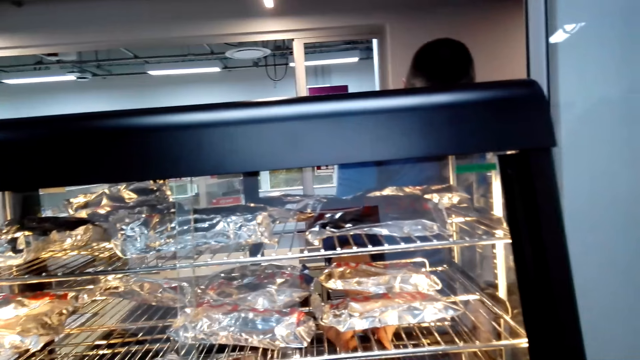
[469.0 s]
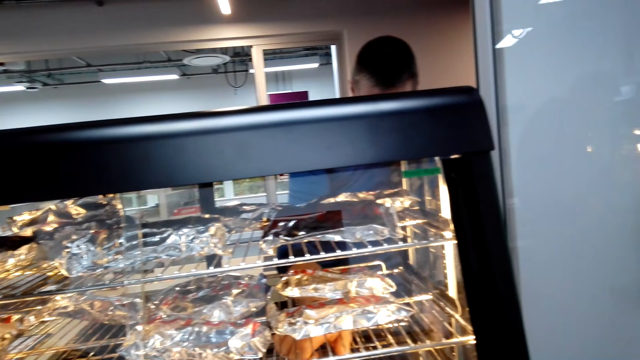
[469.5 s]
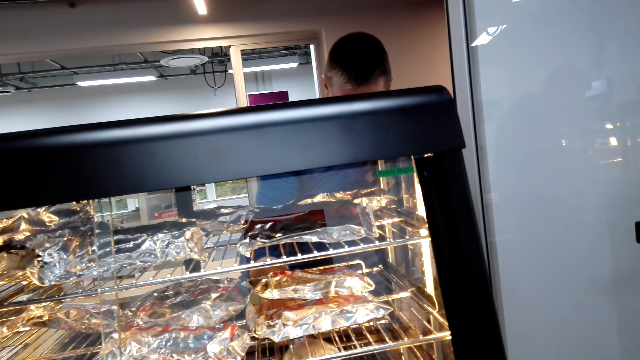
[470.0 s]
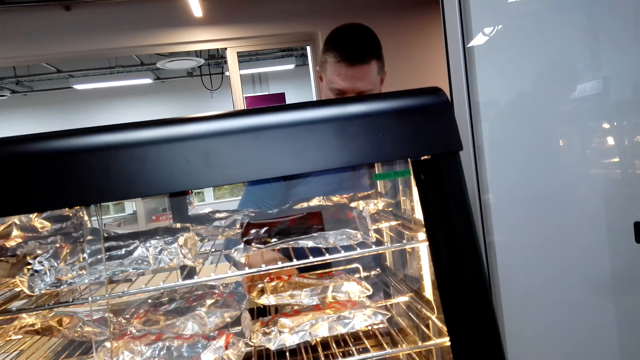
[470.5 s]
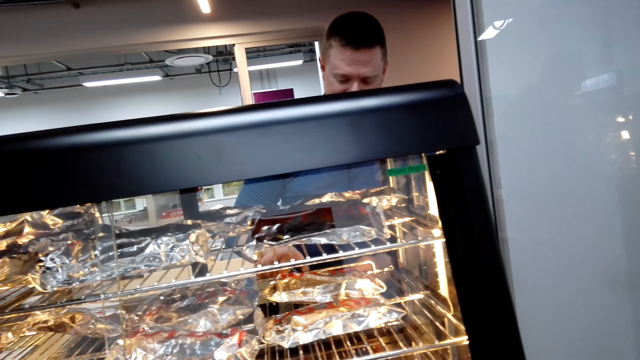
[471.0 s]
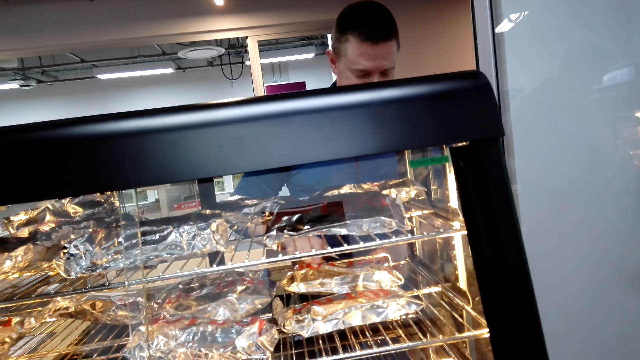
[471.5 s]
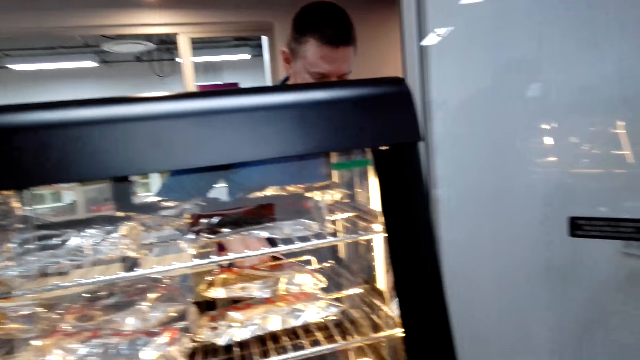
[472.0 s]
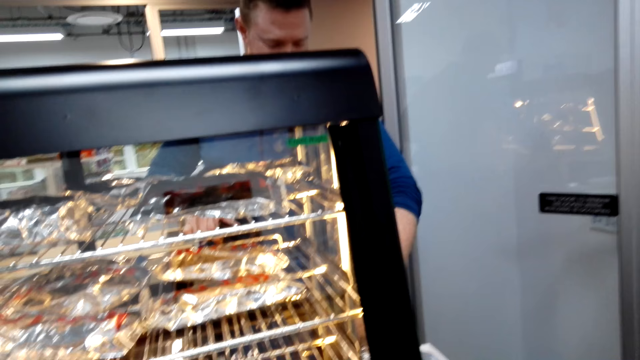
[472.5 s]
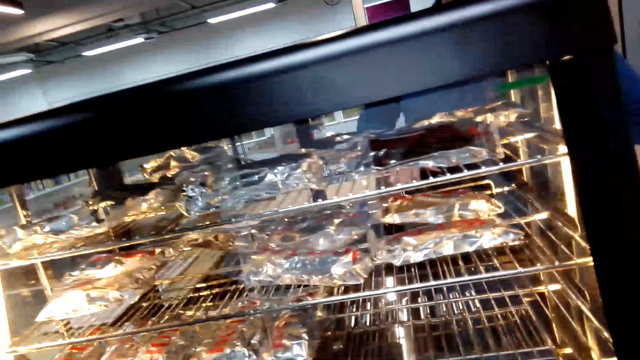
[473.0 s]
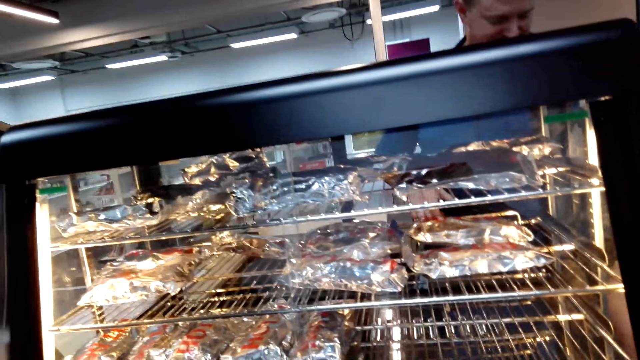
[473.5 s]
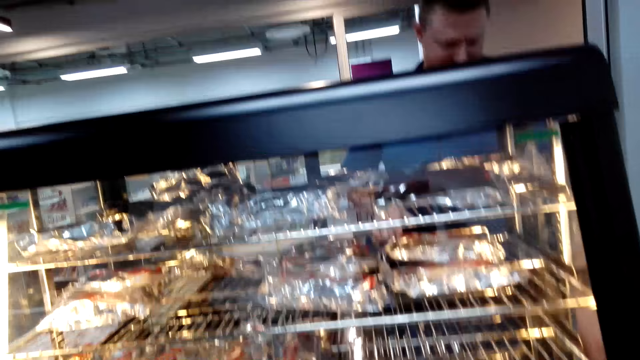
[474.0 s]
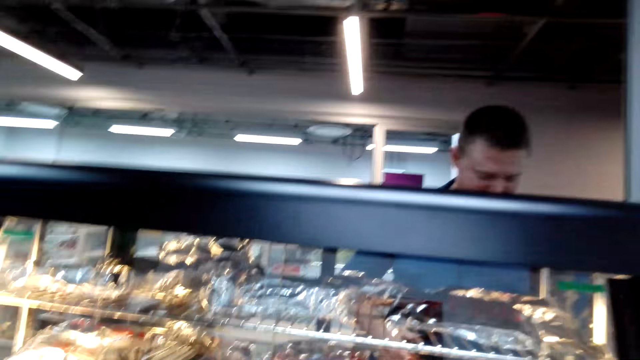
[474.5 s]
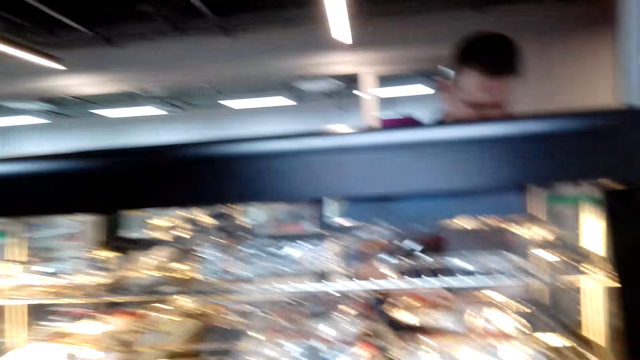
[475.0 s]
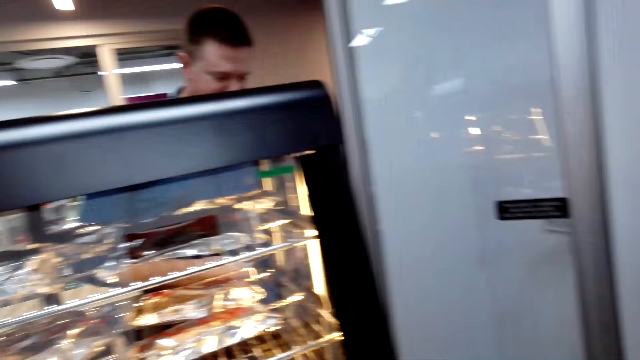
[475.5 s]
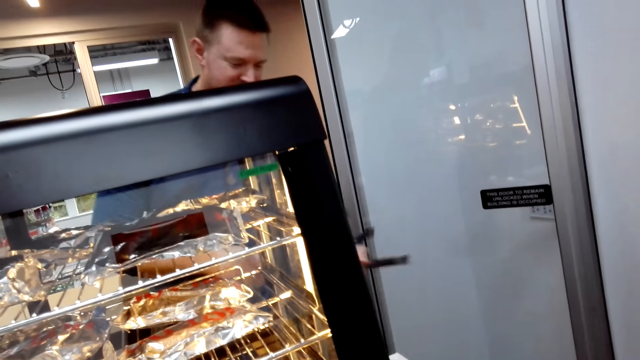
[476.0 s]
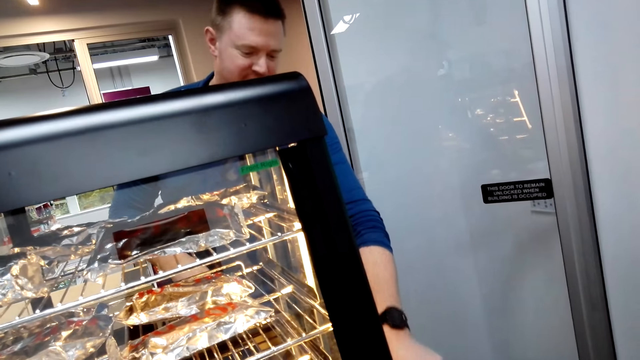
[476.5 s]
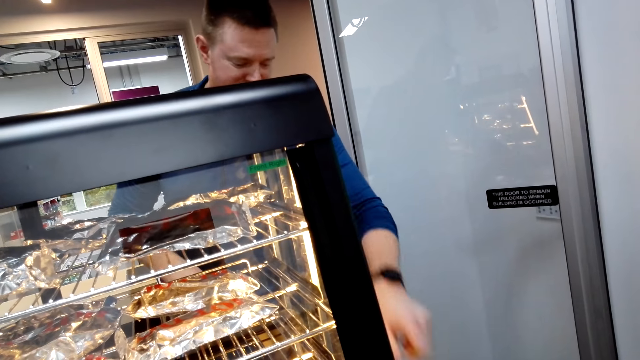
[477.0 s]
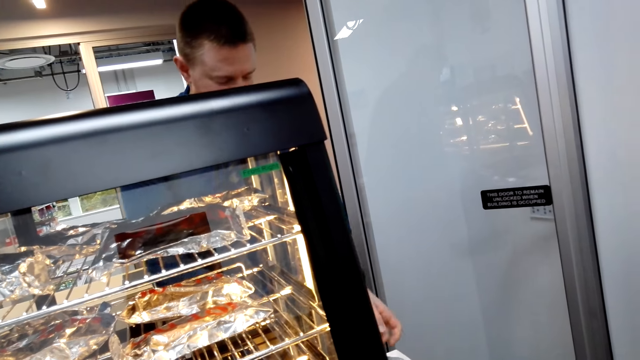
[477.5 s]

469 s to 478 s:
A man takes a burger. The man picks up the fries.

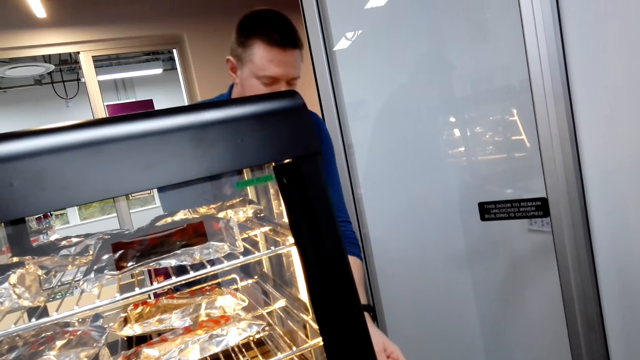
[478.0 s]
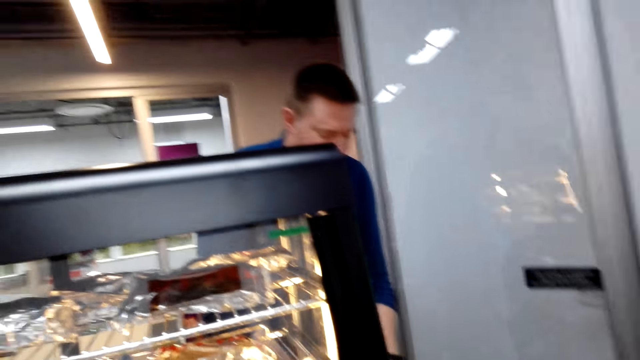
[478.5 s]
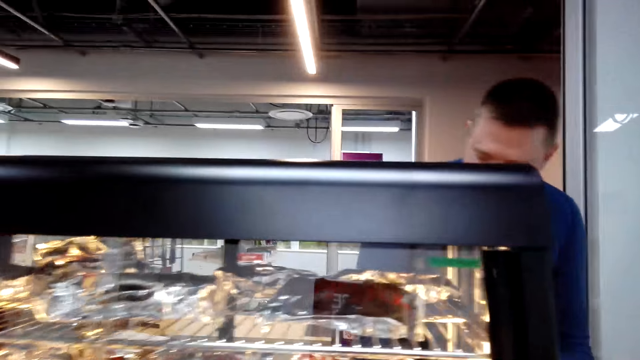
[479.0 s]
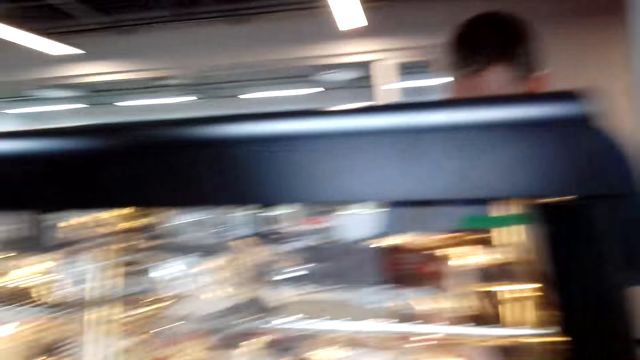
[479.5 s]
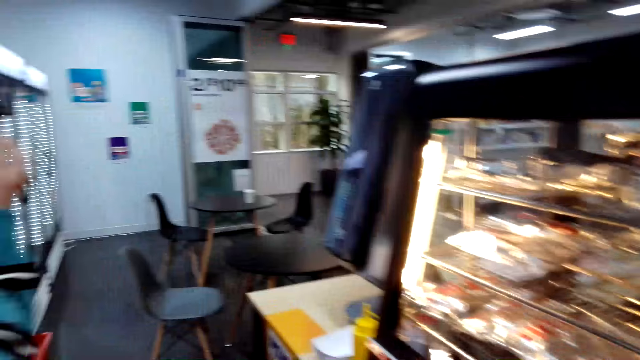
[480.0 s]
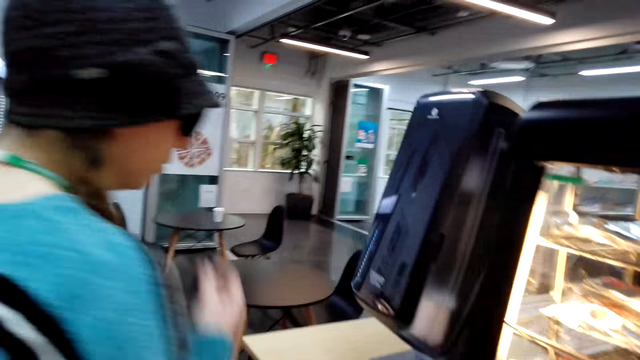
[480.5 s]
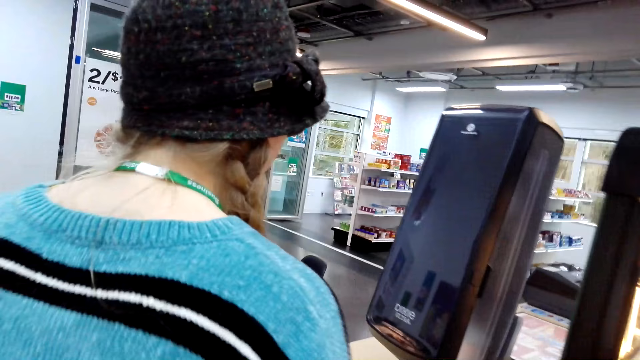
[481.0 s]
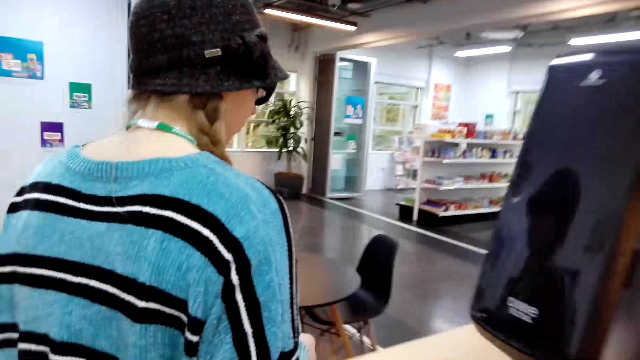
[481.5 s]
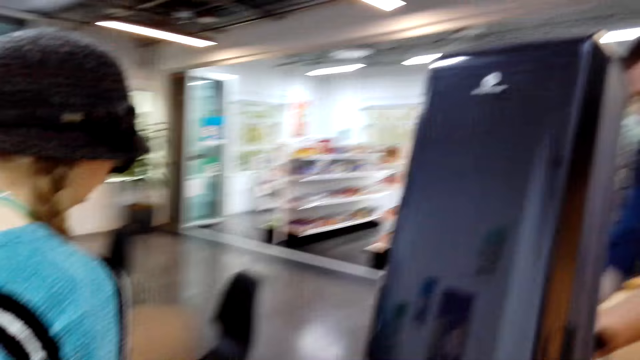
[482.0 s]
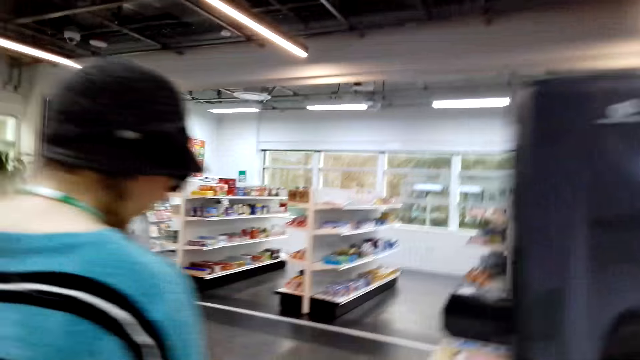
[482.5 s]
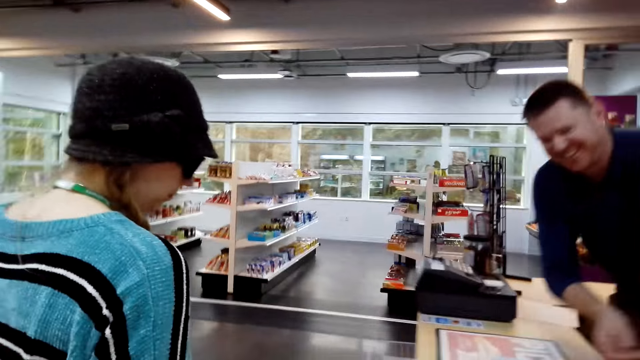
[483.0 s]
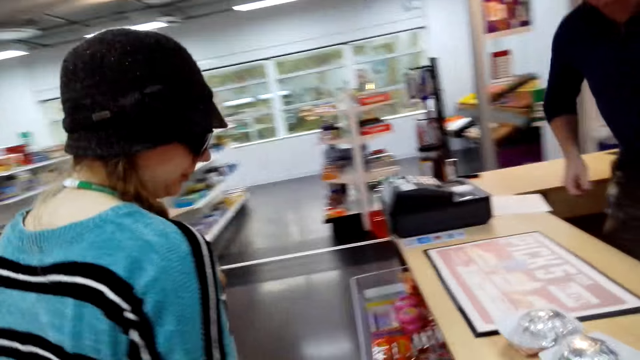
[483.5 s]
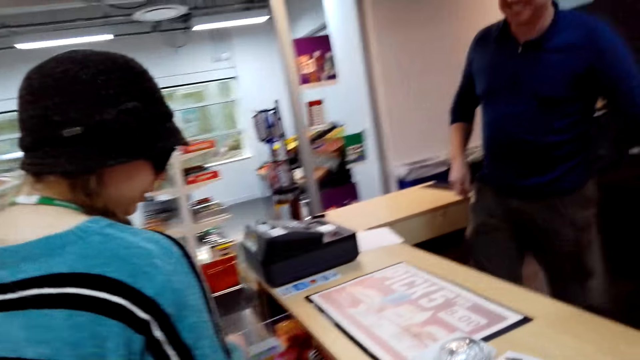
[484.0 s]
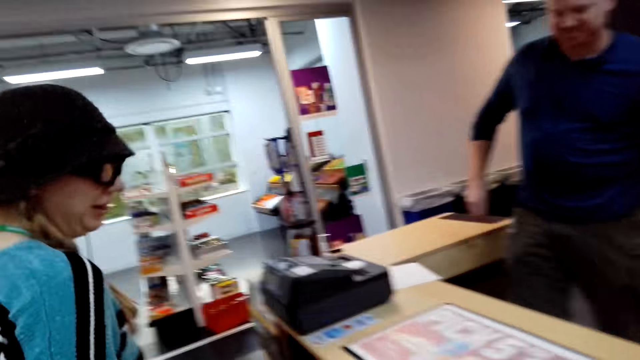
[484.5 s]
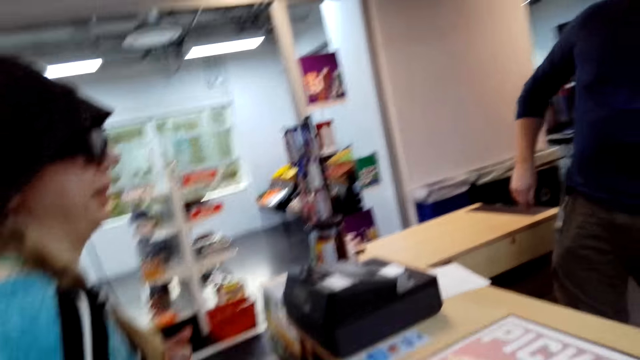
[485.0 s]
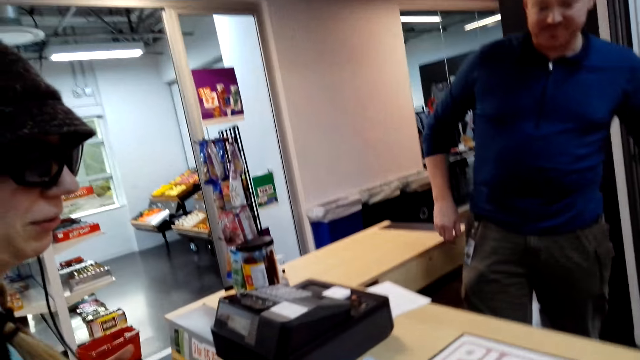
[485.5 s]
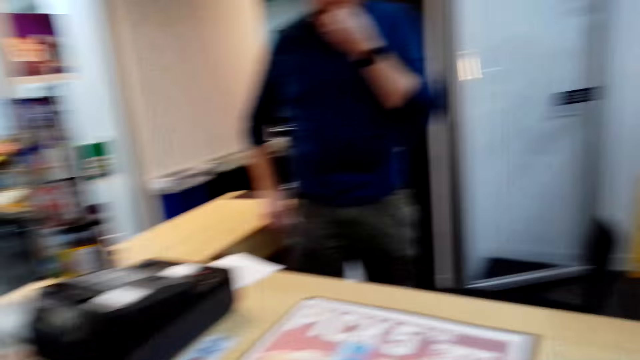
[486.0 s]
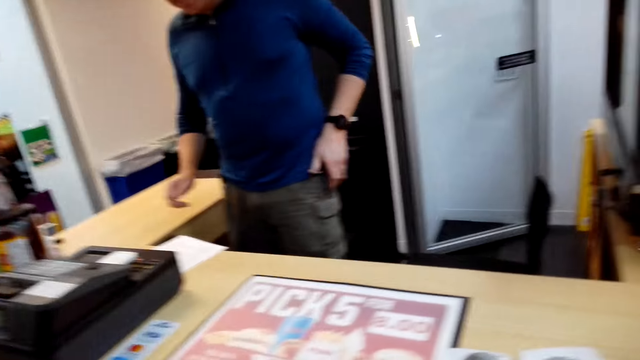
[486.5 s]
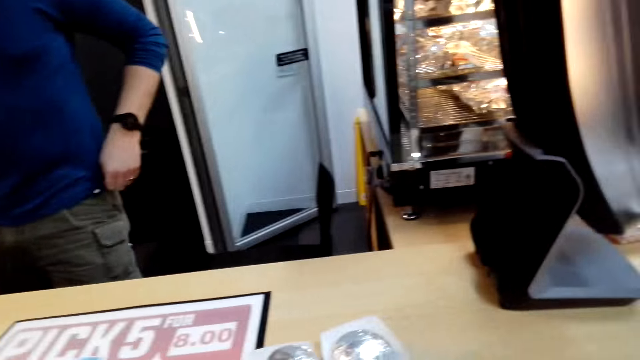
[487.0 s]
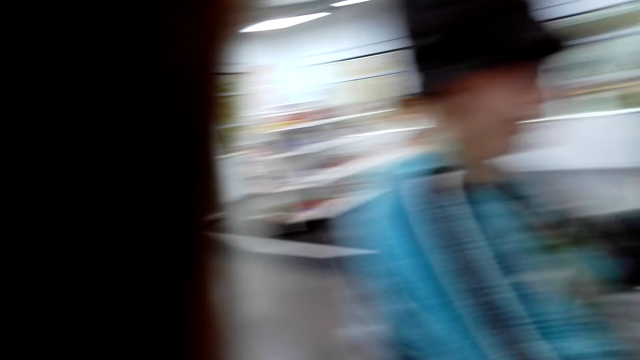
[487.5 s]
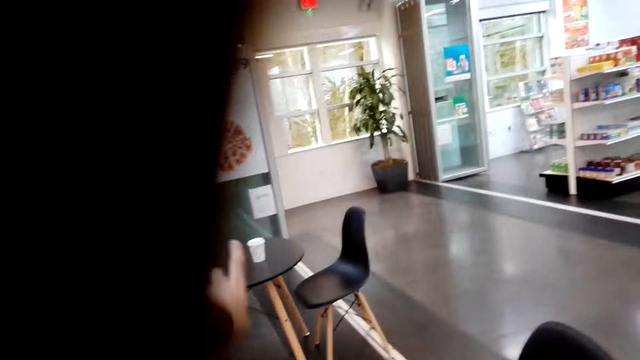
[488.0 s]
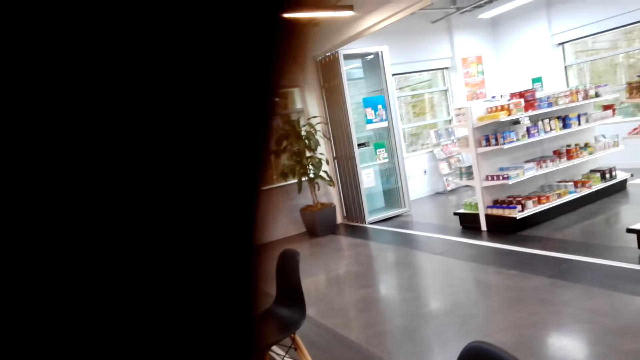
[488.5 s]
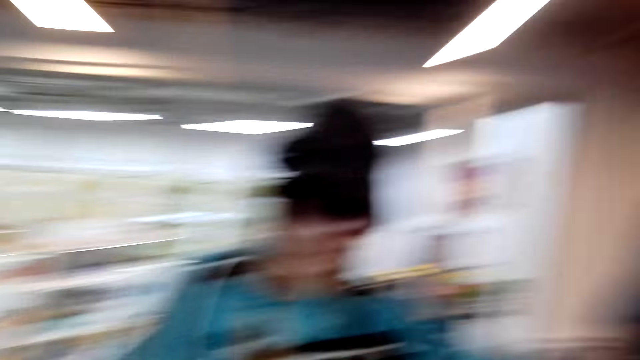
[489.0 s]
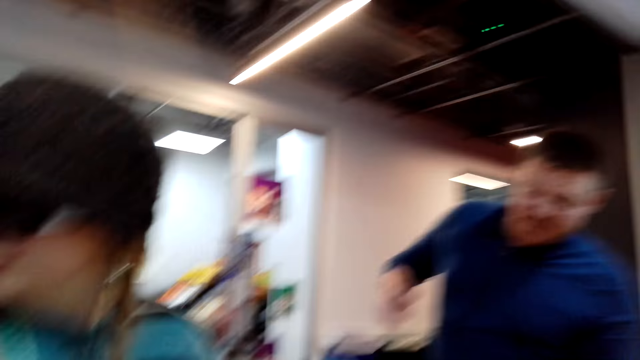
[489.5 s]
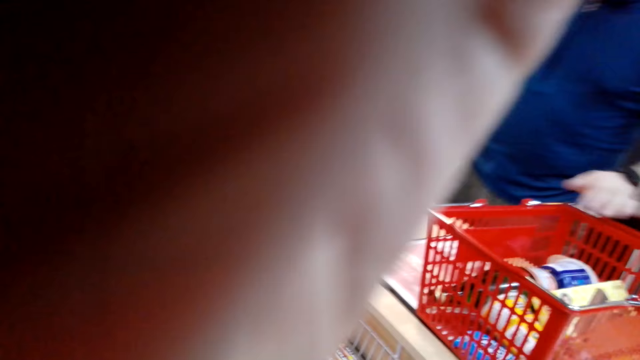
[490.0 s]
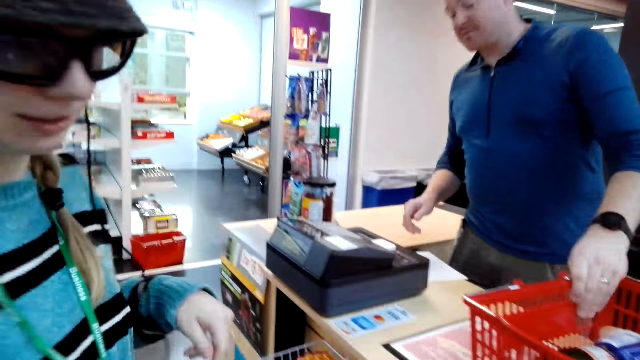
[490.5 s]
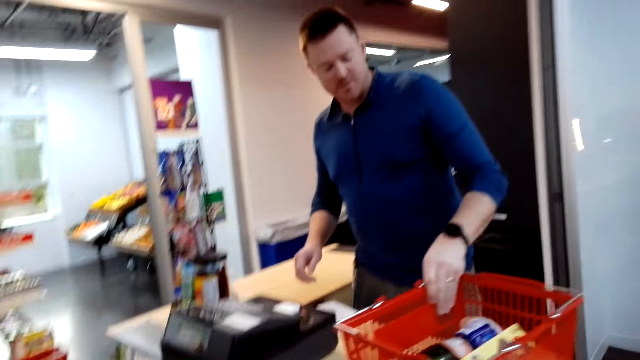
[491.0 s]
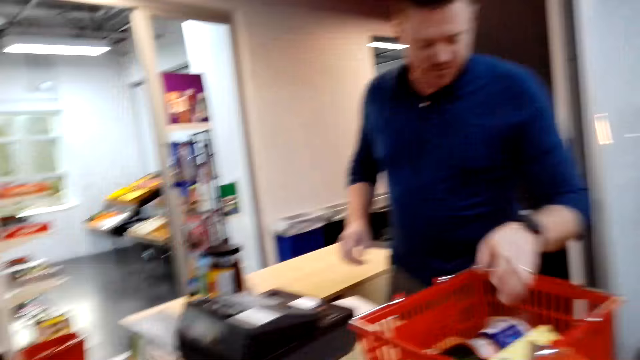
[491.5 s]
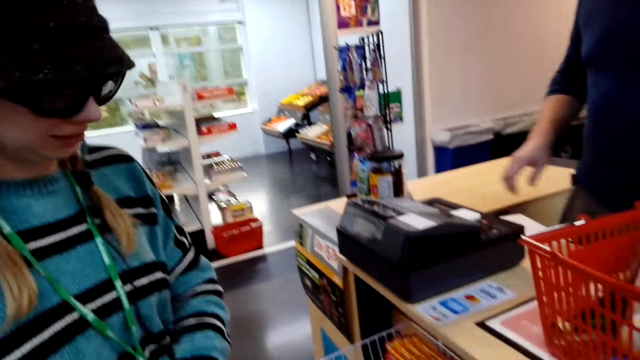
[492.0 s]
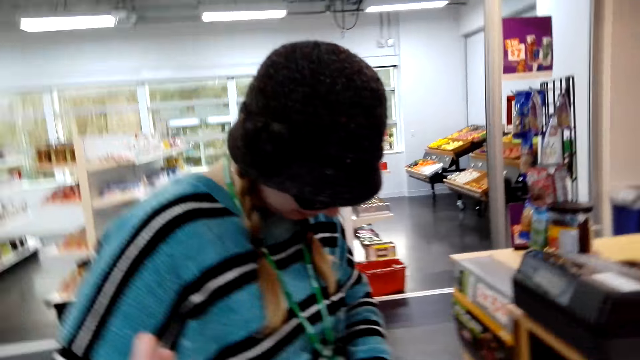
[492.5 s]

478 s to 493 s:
A lady moves around. The camera wearer looks at a person. They move around. The lady stands at a counter. The camera wearer looks around. Another person holds the shopping basket.
